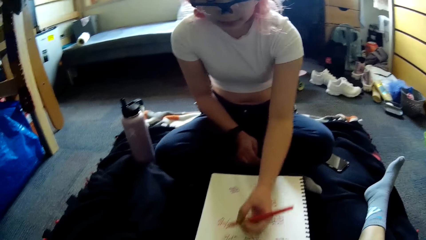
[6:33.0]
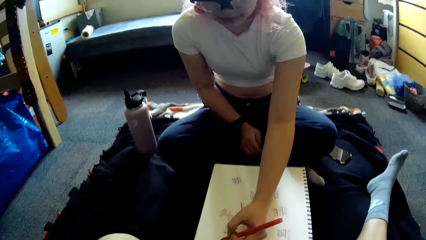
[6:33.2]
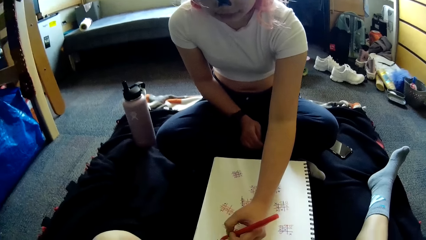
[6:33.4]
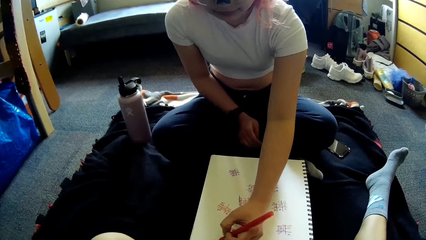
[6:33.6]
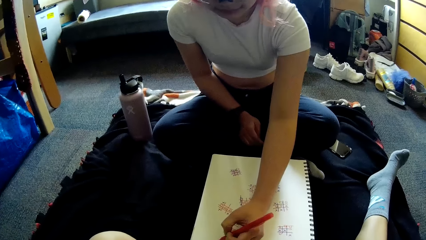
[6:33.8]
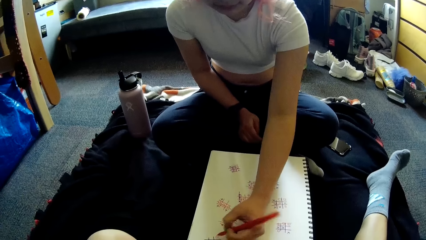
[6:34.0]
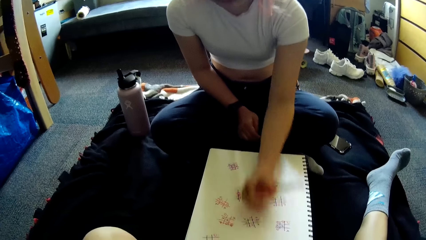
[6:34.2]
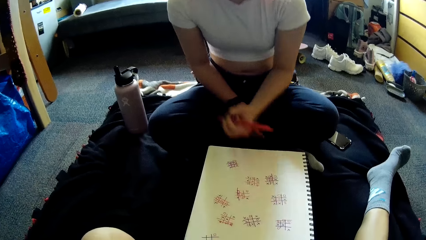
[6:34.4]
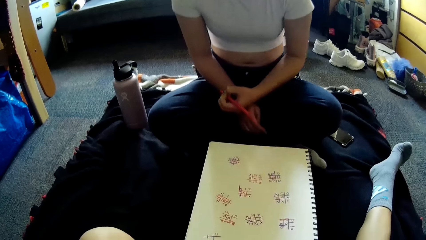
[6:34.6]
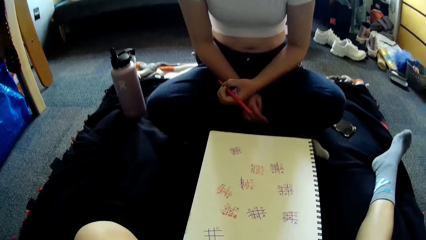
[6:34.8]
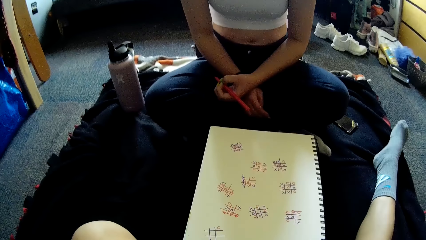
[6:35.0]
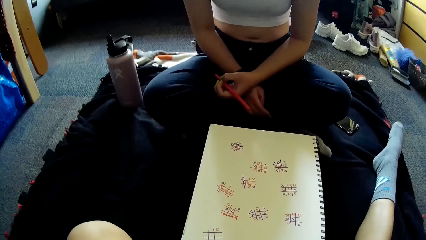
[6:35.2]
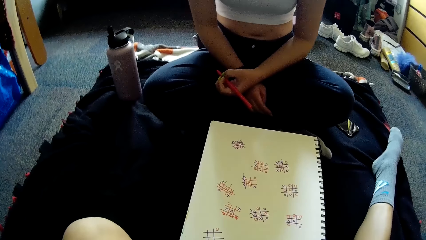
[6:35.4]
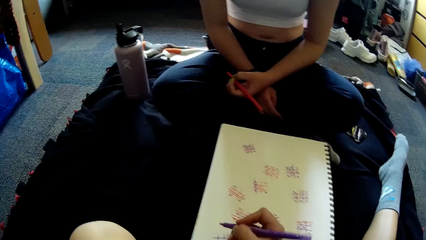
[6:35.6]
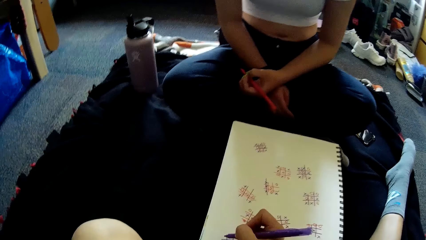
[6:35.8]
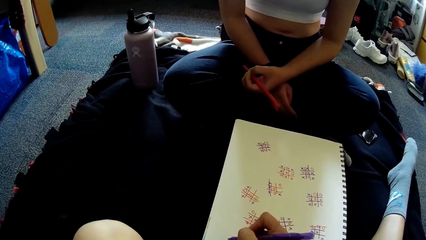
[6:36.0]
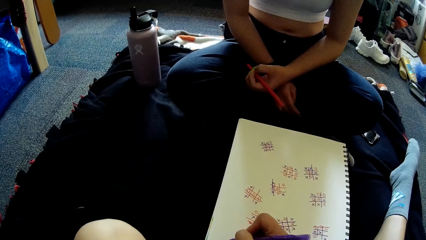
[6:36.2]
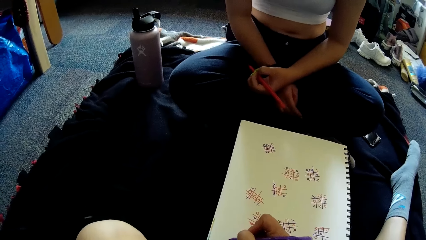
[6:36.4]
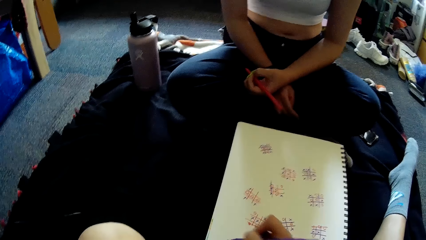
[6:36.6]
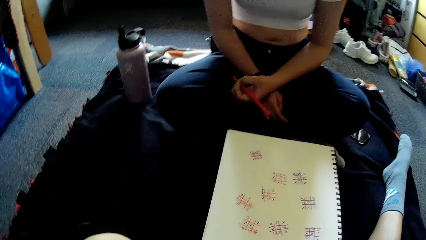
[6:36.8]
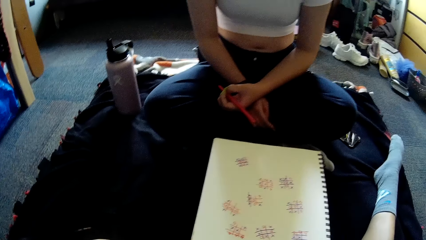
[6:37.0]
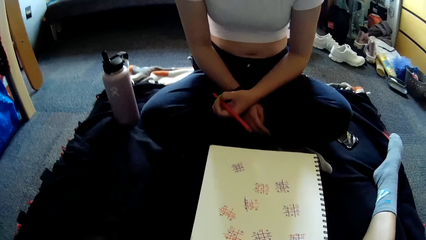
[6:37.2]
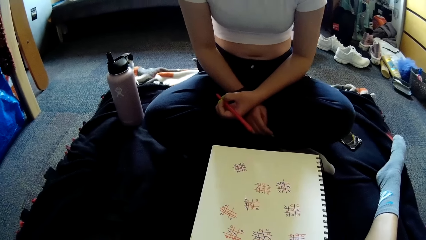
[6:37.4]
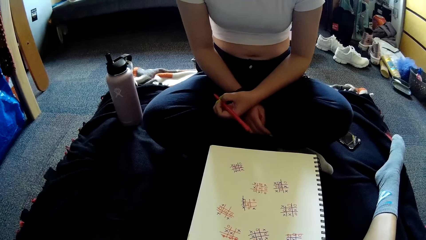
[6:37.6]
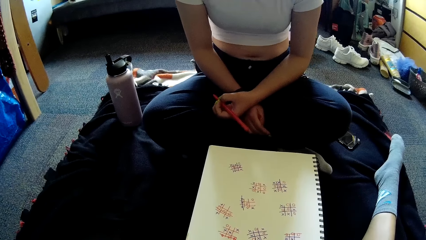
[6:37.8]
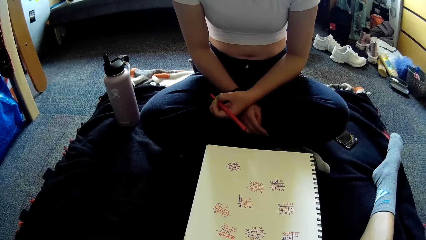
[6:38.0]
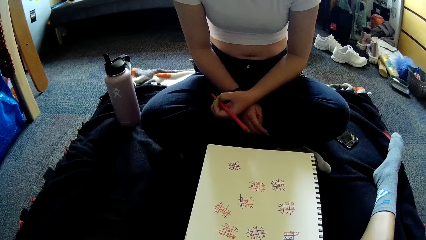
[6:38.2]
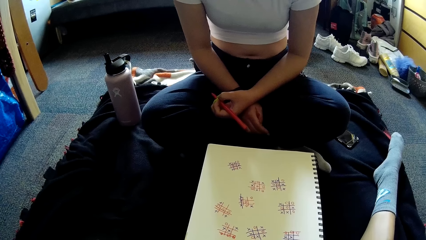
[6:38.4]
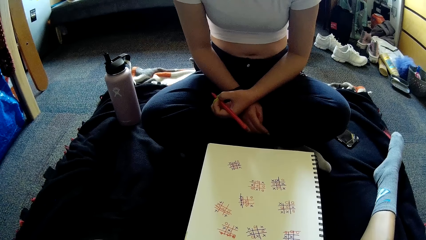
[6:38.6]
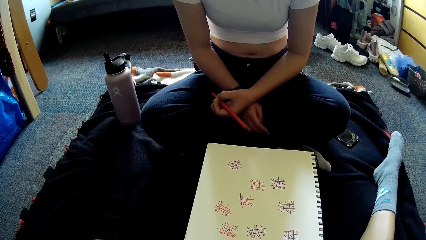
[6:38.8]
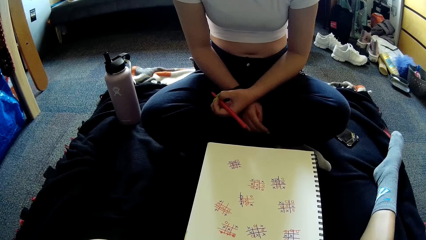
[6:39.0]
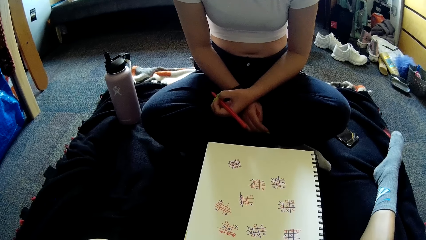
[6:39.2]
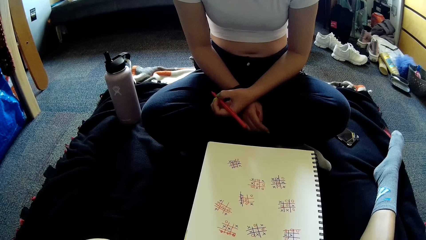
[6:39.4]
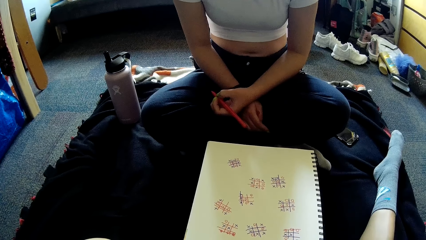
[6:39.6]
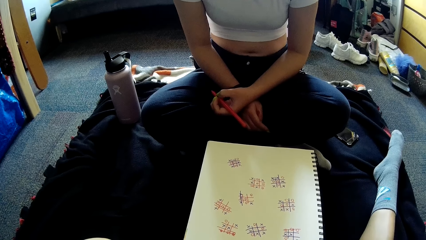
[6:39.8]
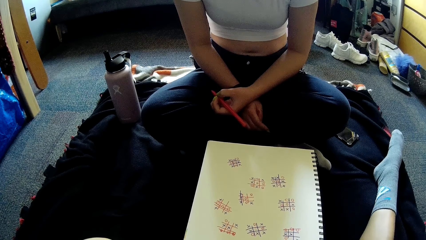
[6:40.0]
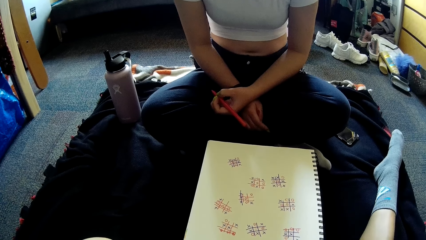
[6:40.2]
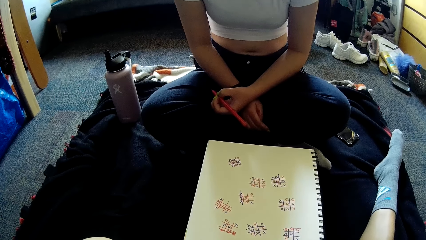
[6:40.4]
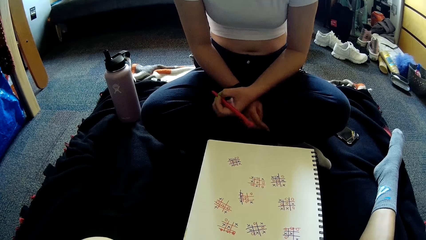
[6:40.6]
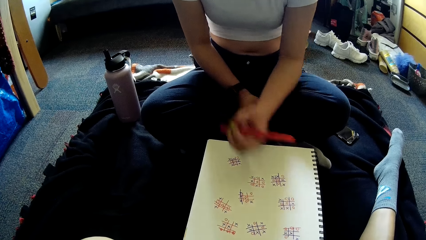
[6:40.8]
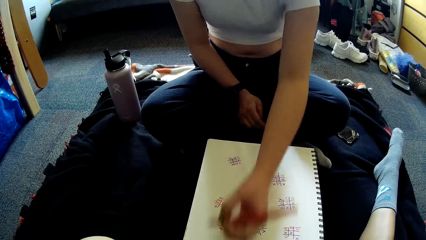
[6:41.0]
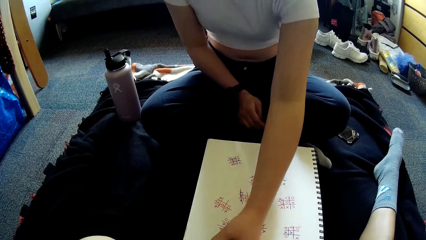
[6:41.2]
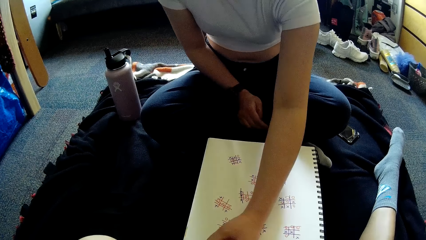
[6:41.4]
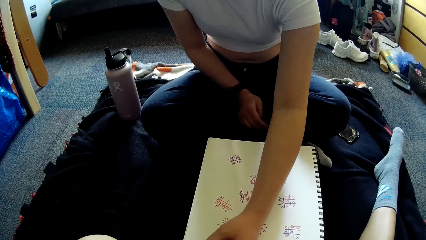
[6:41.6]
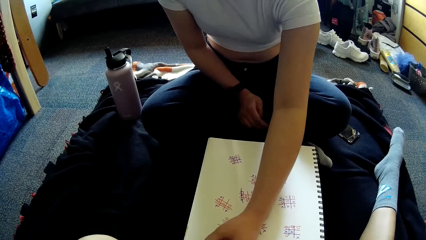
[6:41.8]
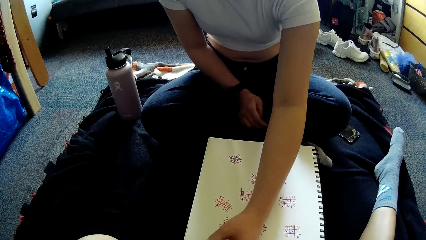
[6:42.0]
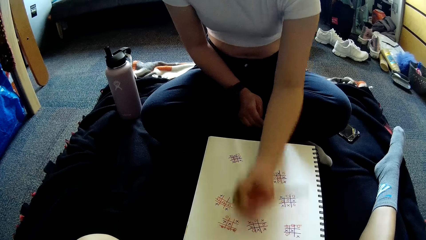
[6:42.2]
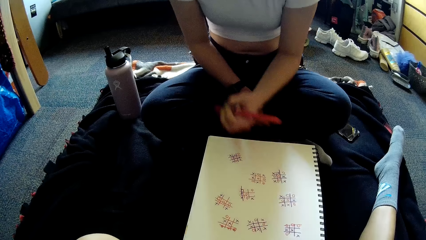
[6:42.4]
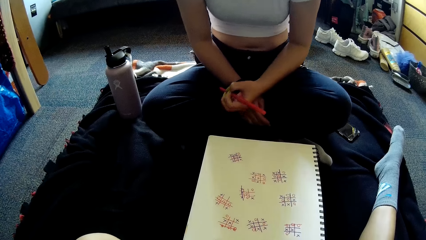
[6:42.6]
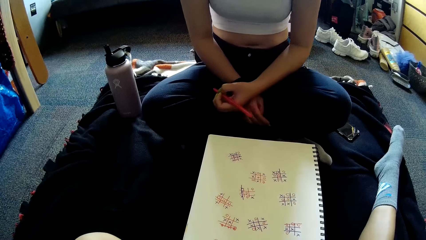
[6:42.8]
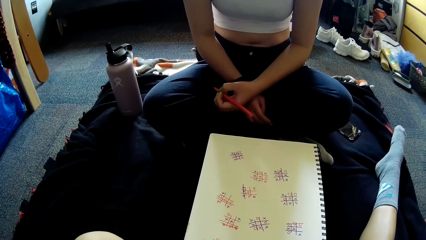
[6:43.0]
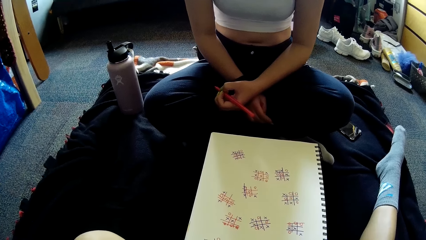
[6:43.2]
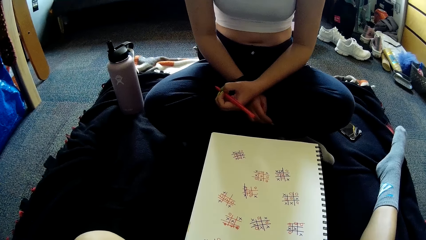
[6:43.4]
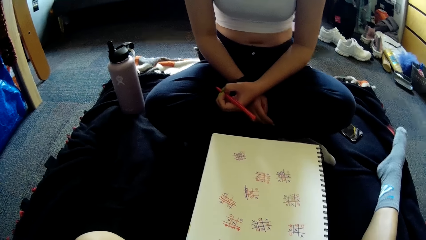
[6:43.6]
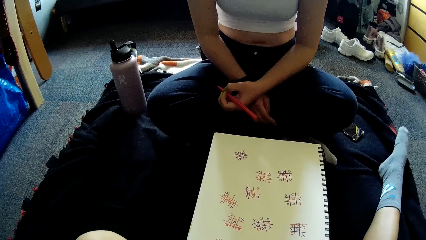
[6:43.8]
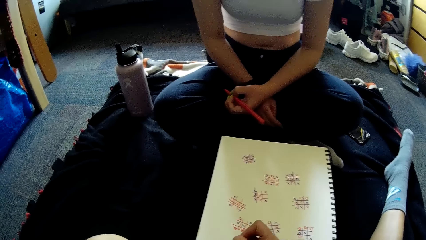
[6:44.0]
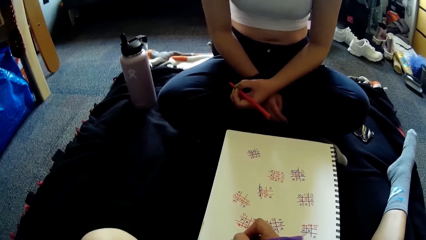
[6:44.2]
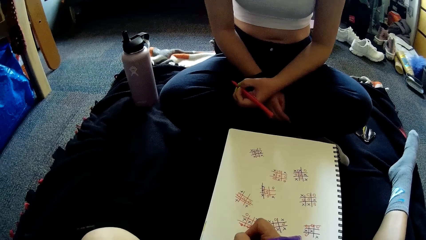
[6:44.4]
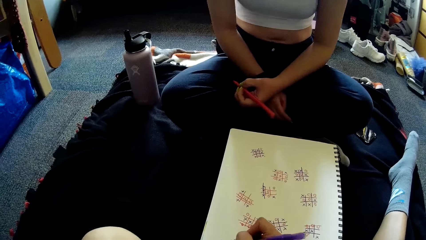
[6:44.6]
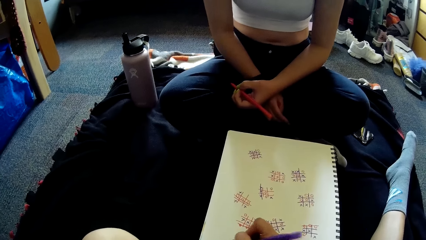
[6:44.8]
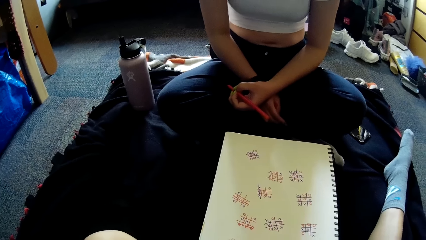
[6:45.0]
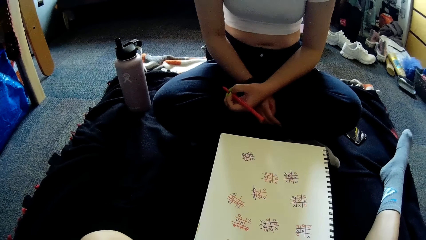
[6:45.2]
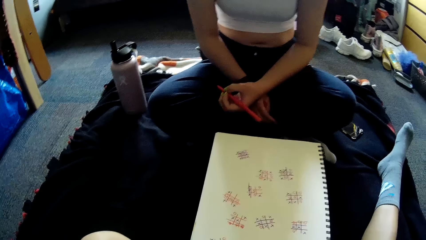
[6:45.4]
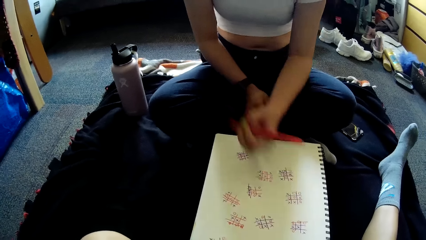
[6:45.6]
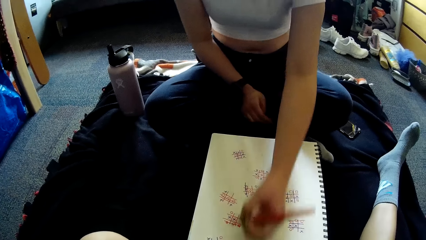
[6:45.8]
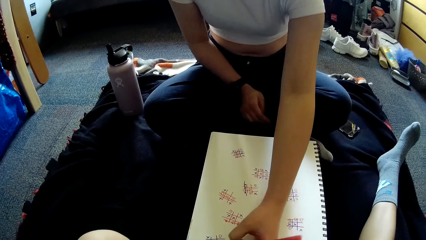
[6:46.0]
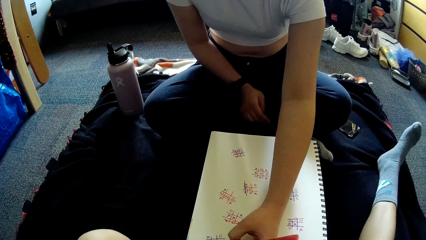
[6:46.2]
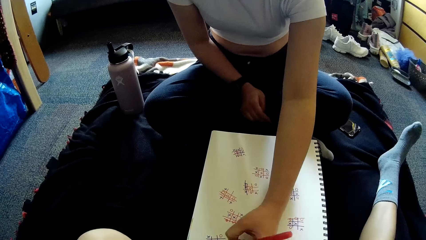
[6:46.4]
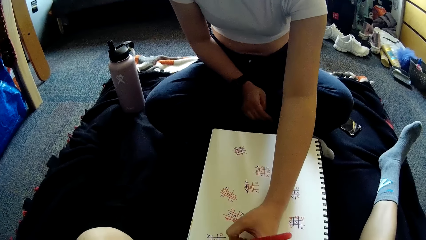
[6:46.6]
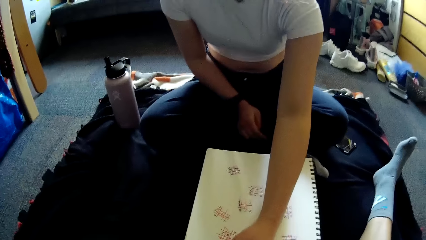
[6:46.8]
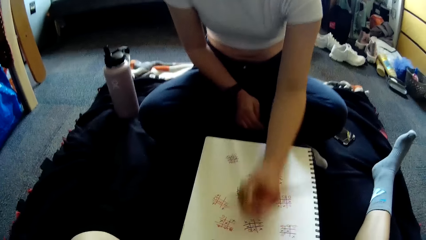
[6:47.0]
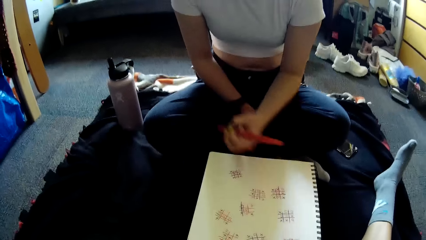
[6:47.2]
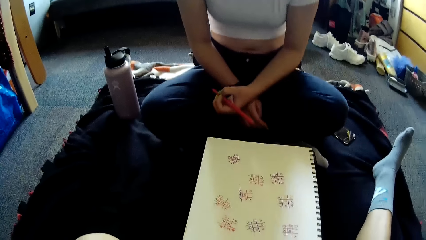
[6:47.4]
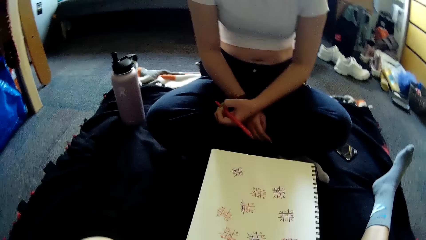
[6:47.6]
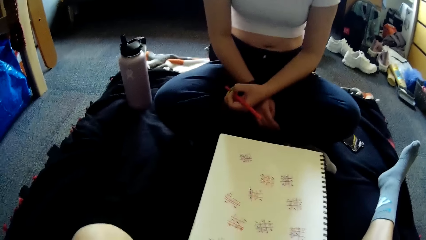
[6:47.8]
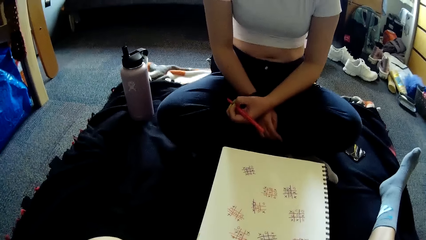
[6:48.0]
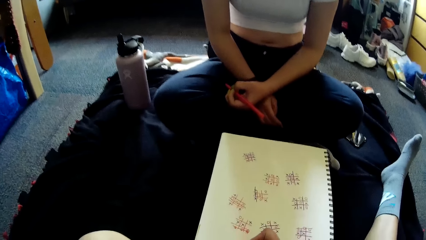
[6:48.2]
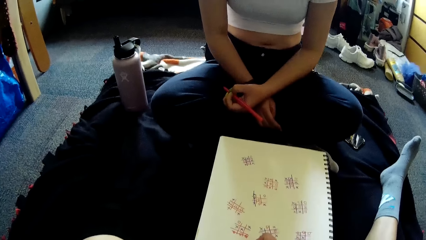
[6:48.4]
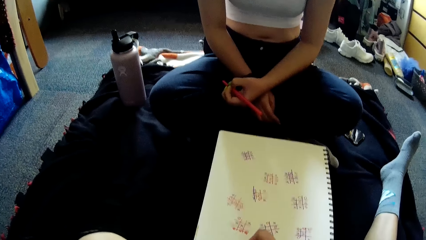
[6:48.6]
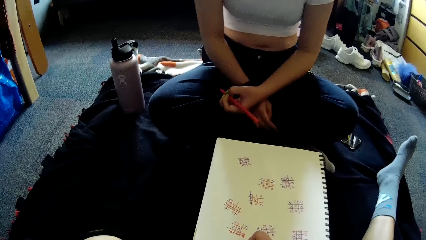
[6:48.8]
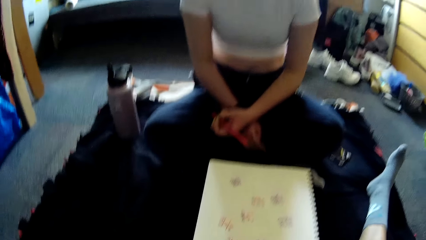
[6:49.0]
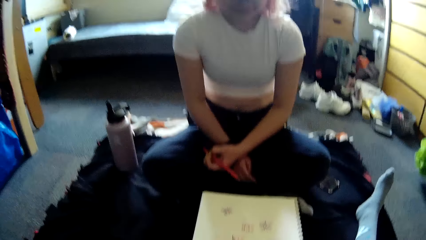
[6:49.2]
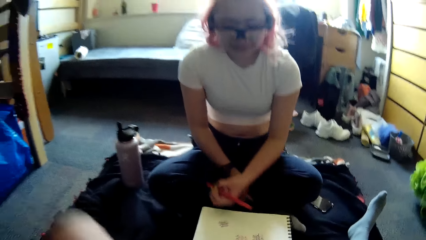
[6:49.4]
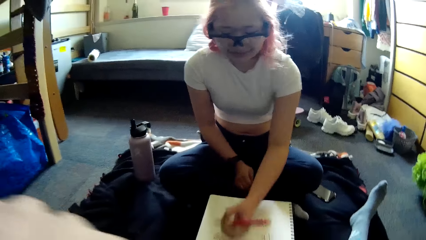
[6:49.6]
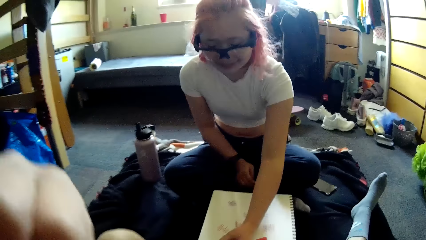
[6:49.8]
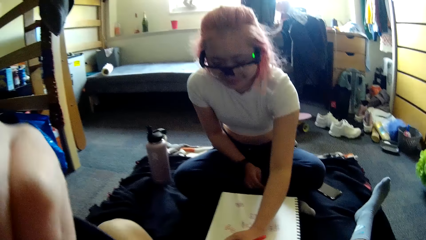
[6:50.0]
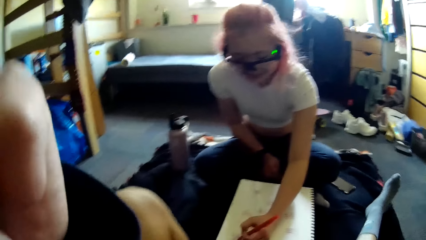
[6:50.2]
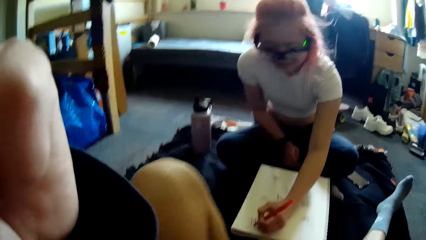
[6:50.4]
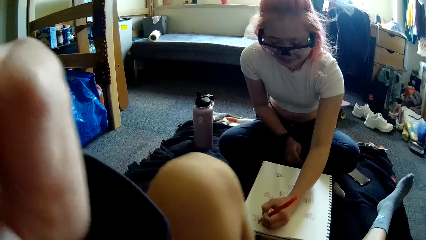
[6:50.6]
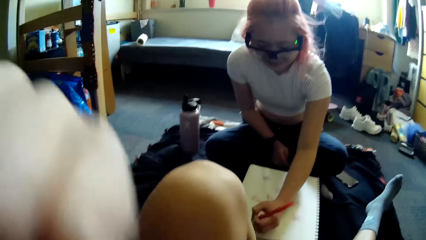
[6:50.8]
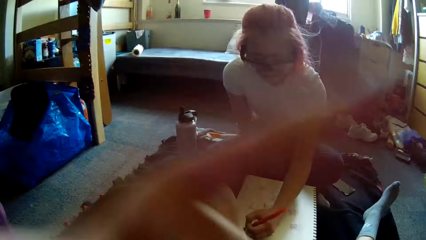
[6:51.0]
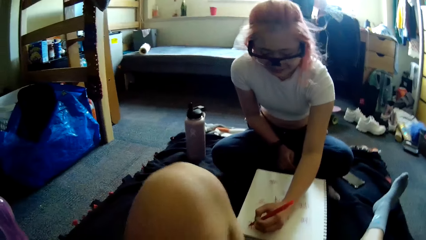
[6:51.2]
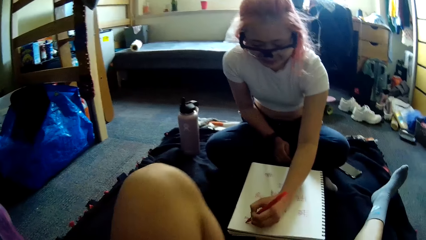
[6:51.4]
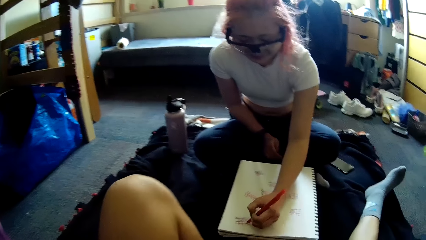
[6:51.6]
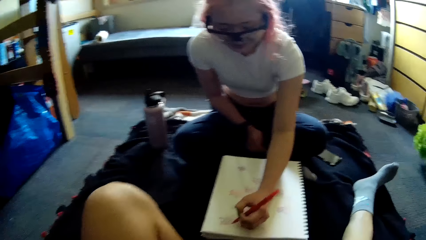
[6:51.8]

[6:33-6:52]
The camera wearer looks on the paper. A woman looks on the paper. The woman writes in the book with the pen in her left hand. The camera wearer writes in the book with the pen in her right hand. She looks on the paper. The woman looks on the paper. The woman writes in the book with the pen in her left hand. The camera wearer writes in the book with the pen in her right hand. The woman writes in the book with the pen in her left hand. The camera wearer writes in the book with the pen in her right hand. The woman writes in the book with the pen in her left hand.
